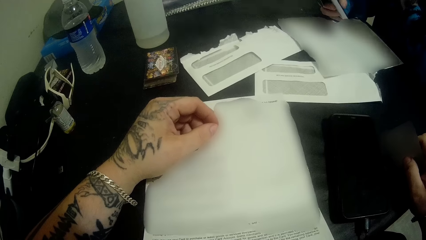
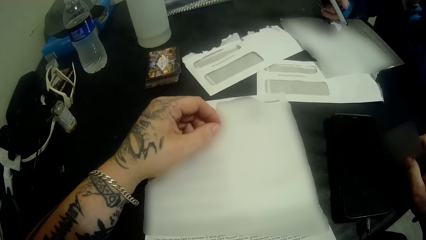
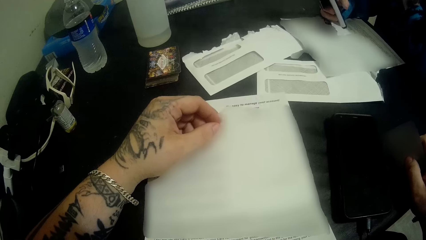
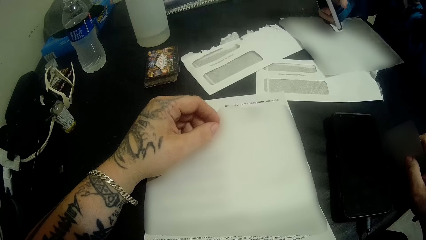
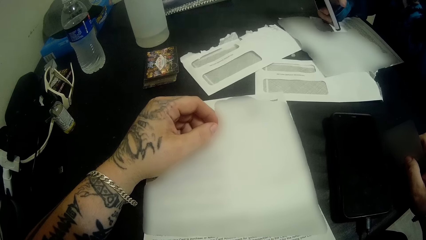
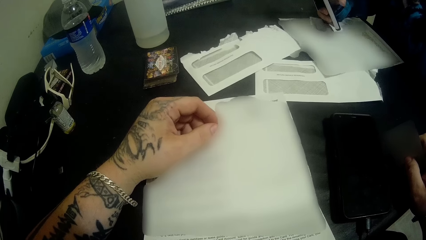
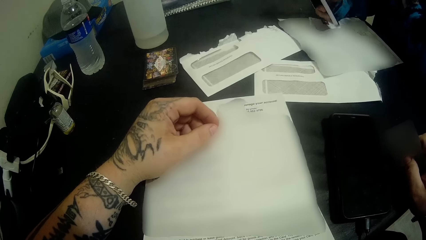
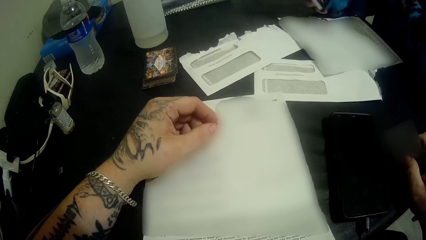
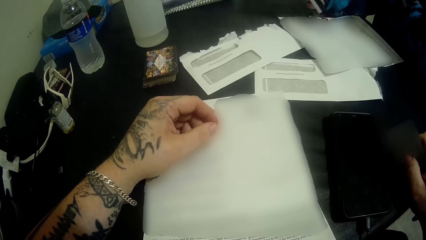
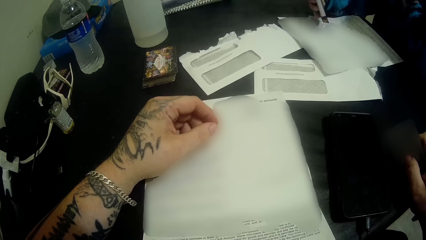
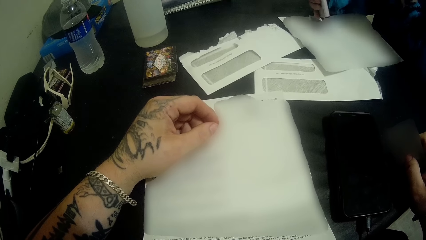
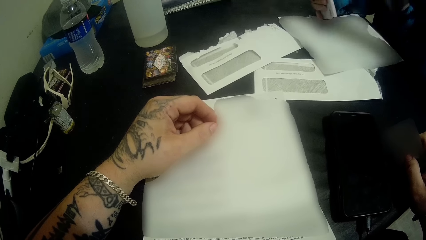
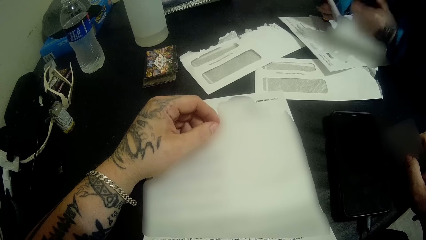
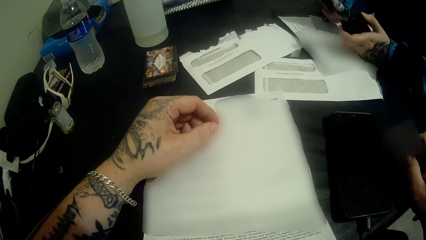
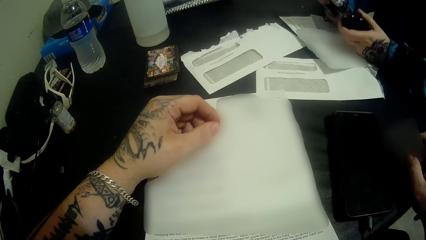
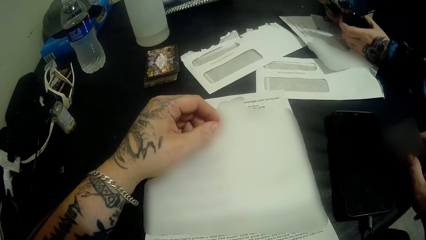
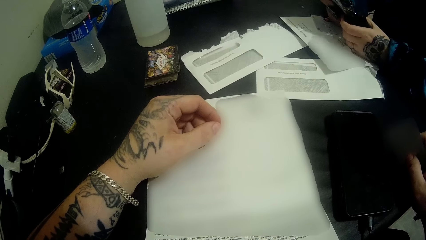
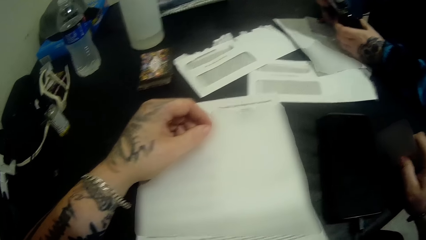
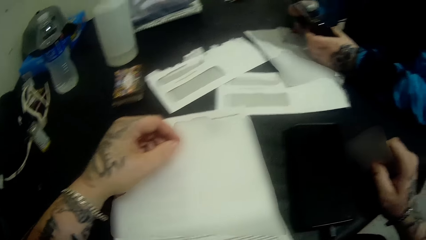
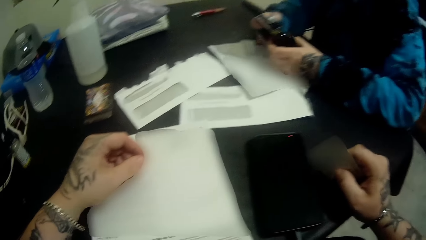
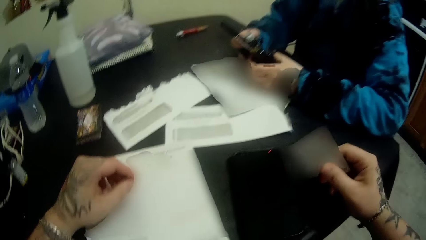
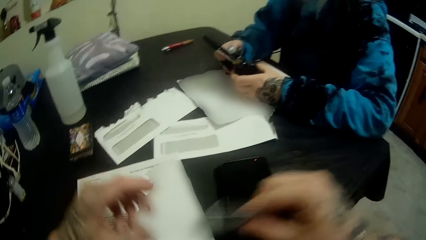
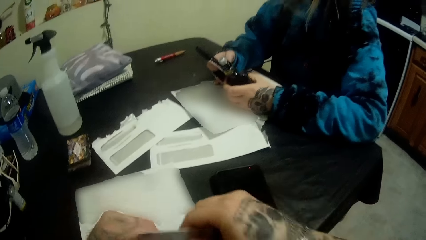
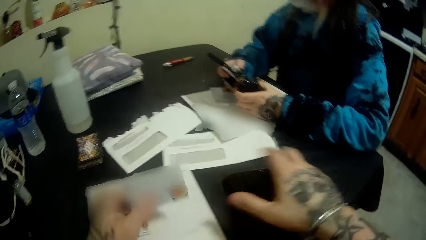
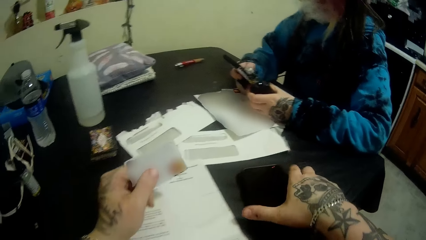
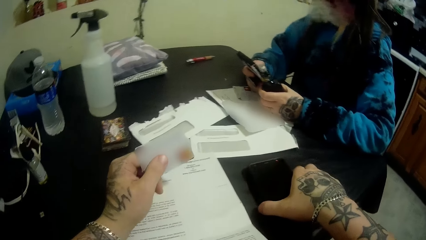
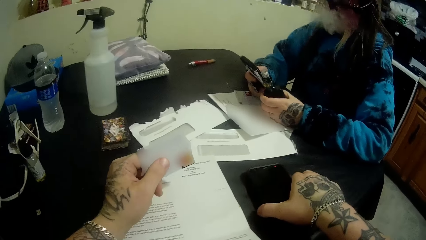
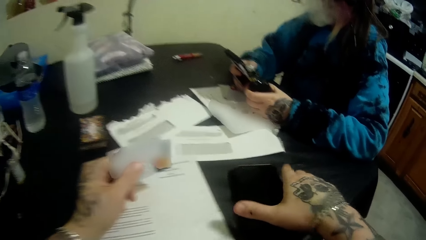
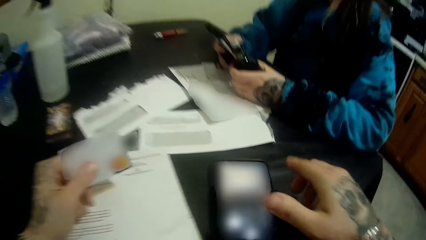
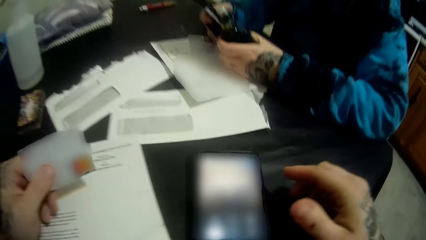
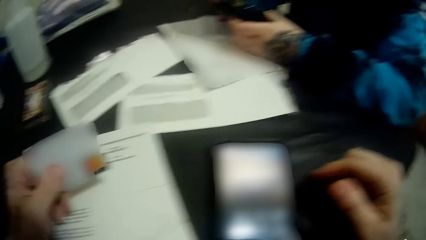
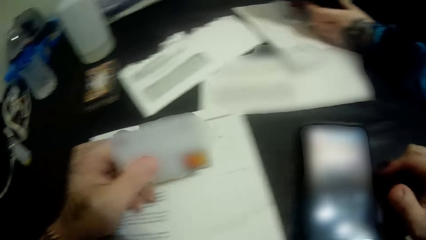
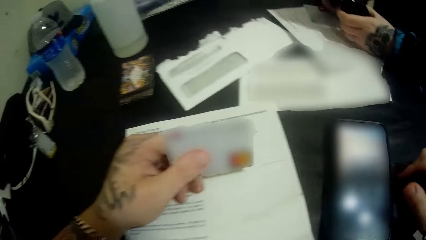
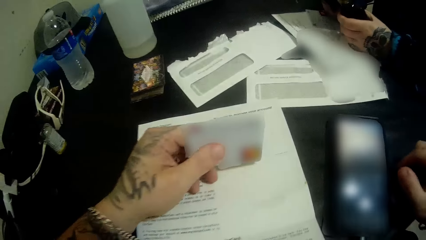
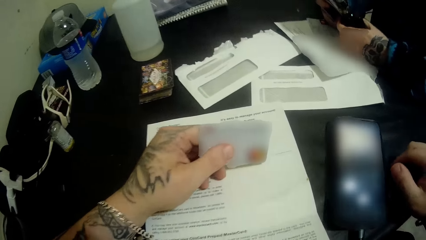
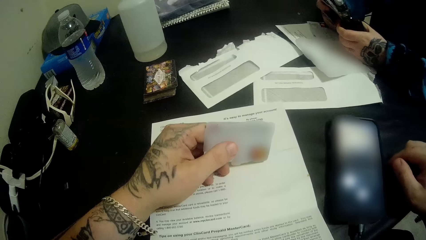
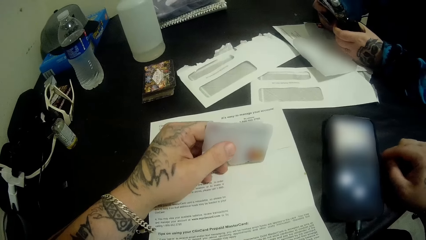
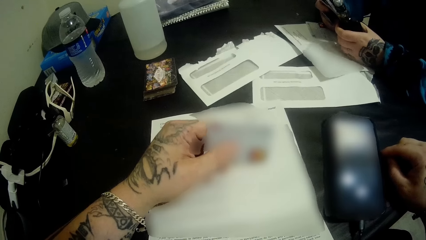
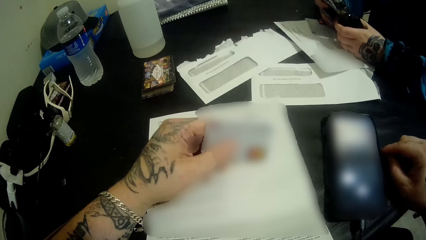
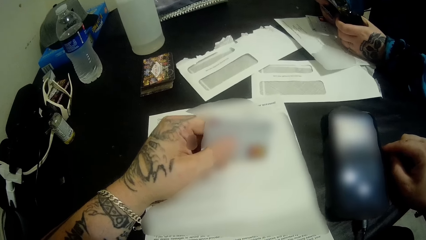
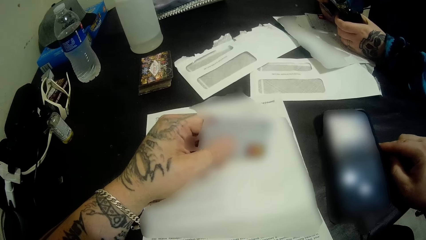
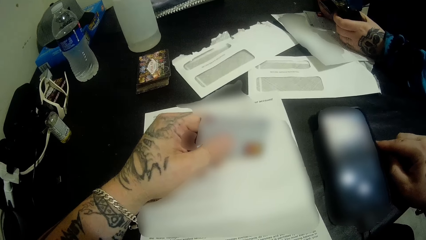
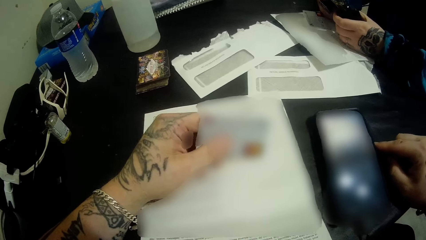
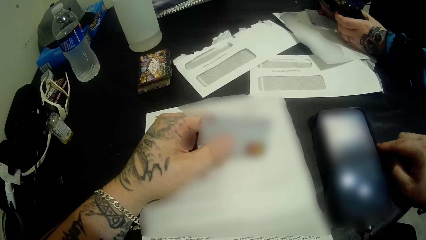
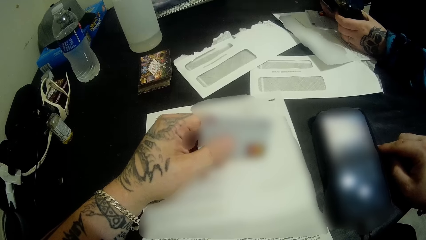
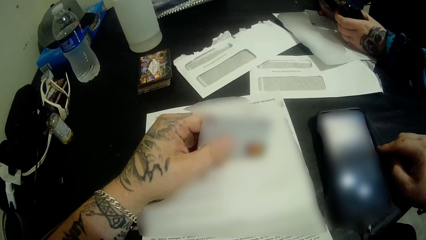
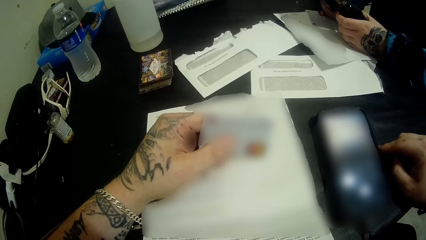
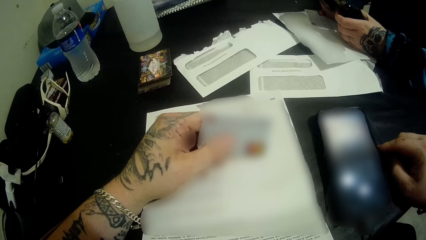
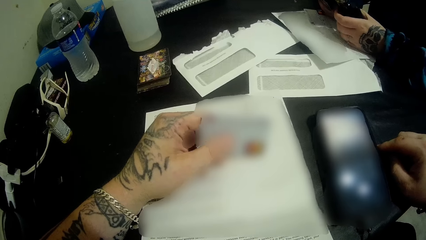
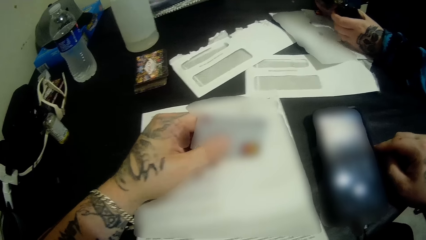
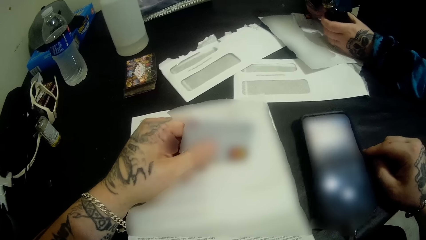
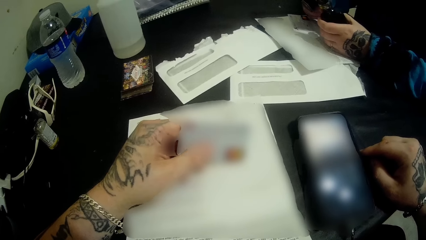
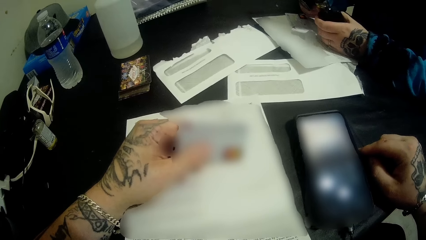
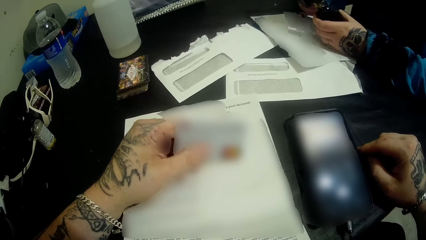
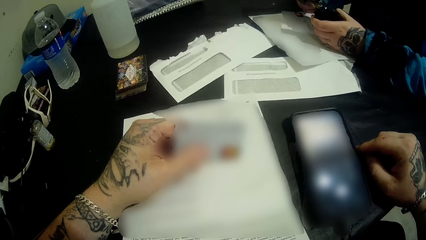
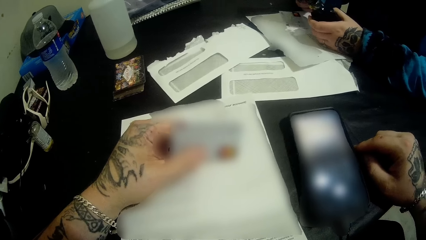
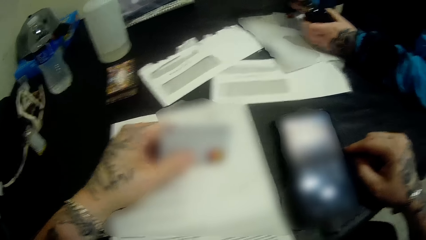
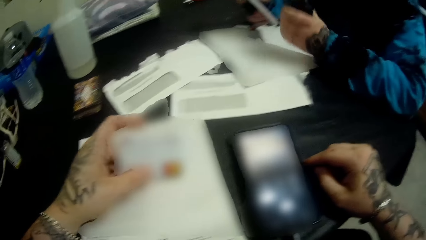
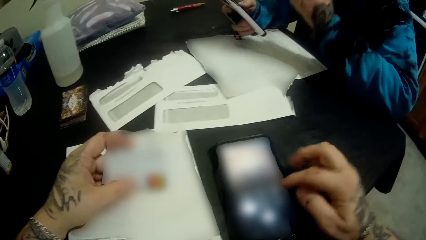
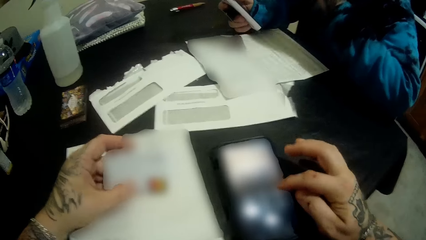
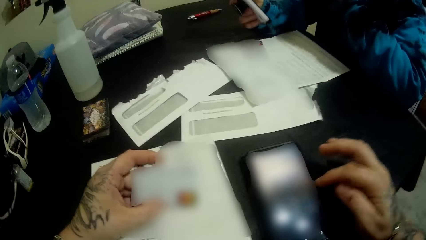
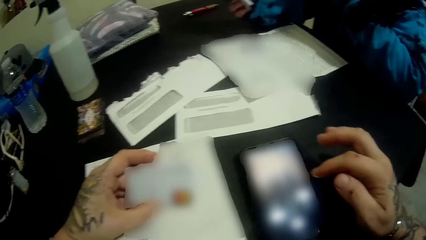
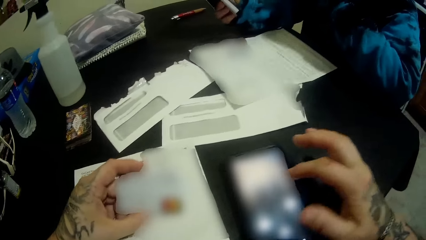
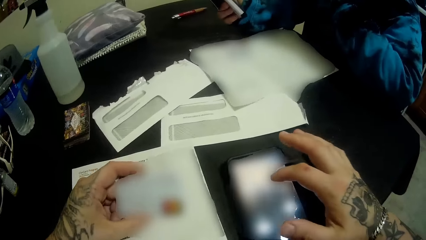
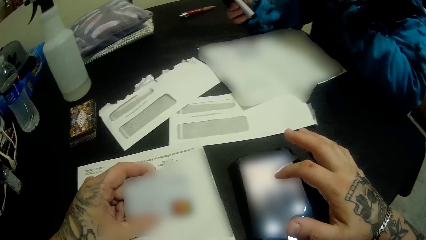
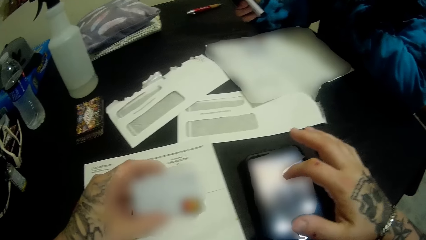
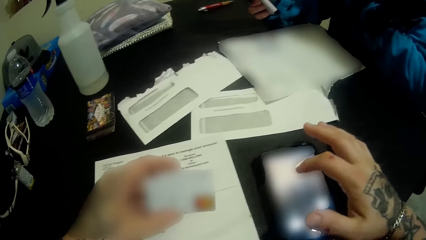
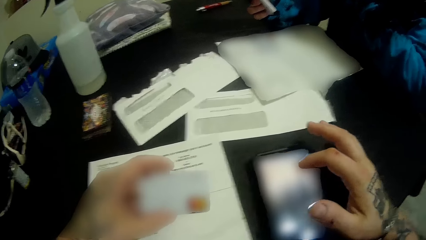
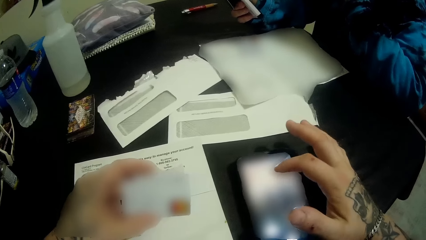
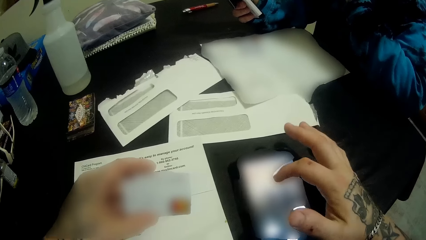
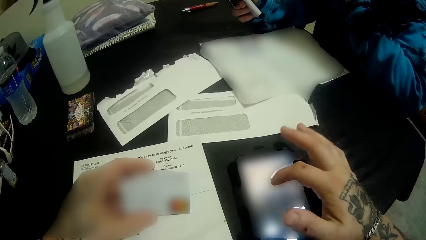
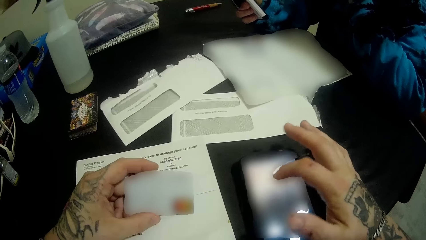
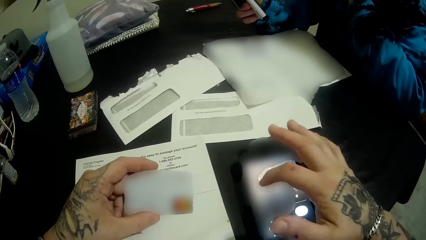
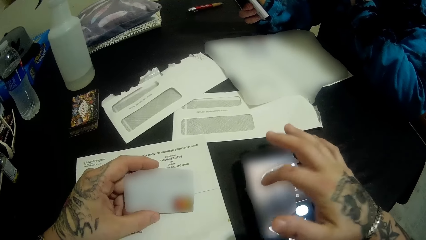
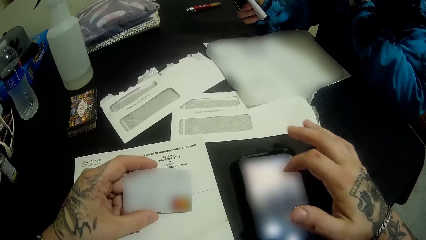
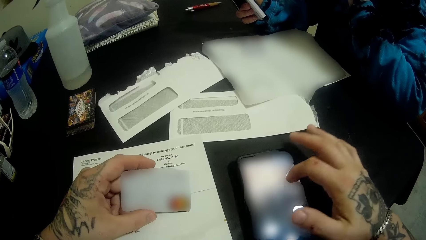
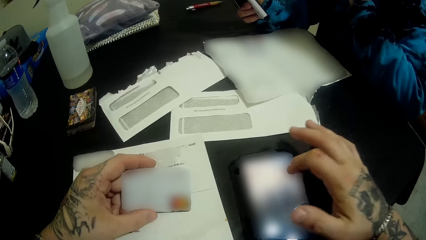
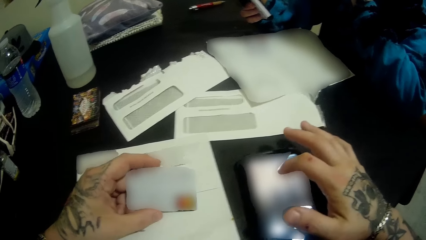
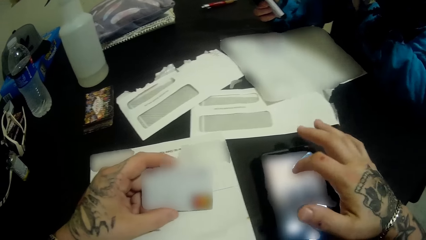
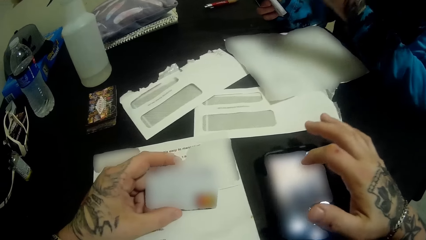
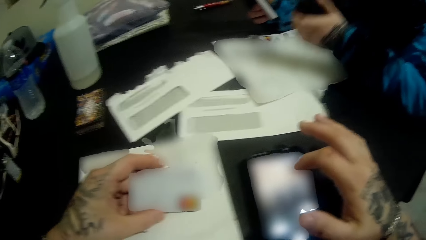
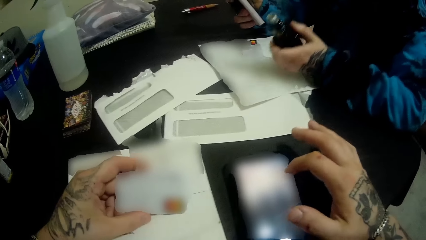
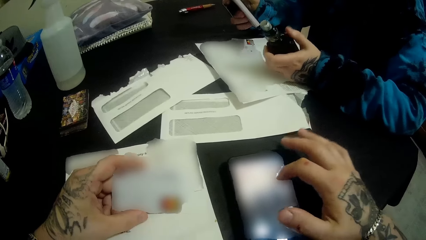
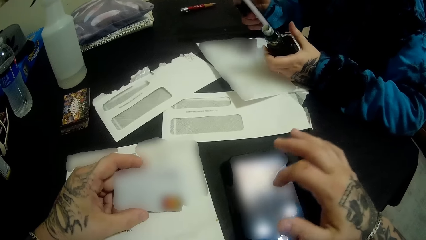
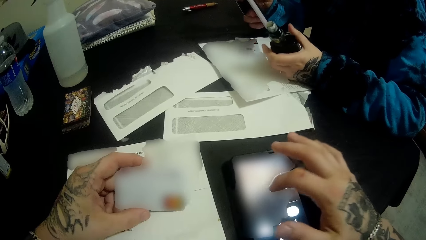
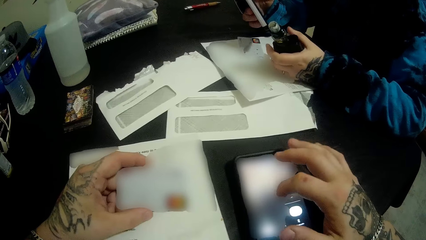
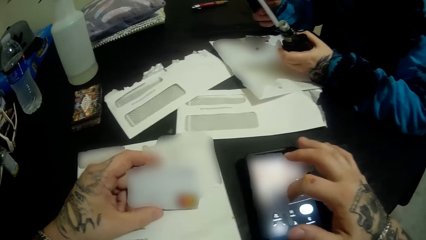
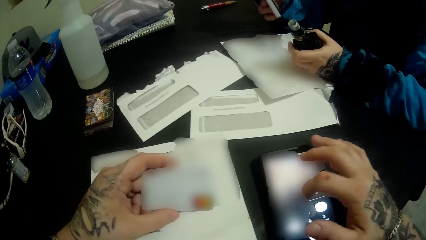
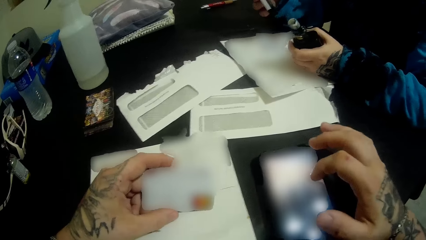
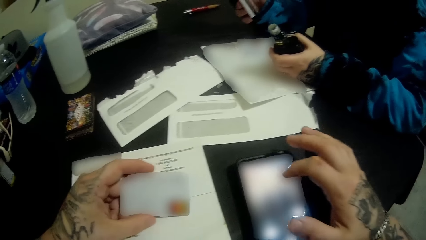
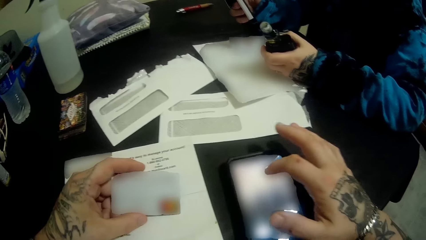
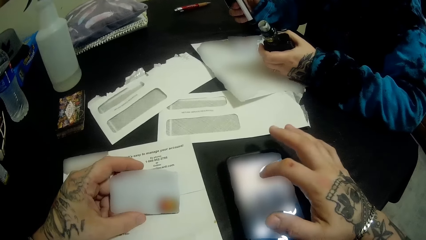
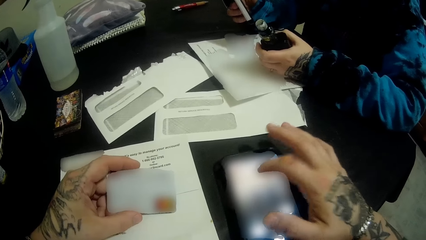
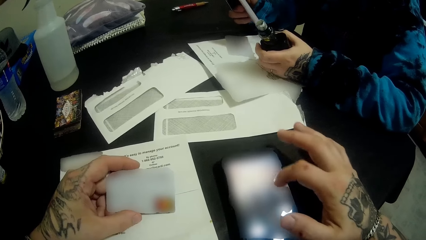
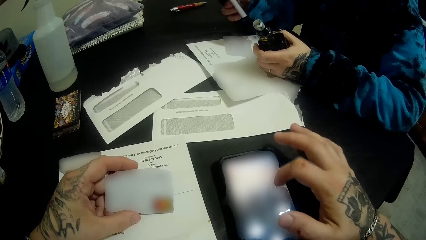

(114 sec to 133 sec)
The woman presses the phone. The camera wearer looks at the paper. The woman holds the bottle. The camera wearer holds the card. They turn on the phone on the table, hold the phone, and hold the card. The woman smokes the pipe. The camera wearer presses the phone.
